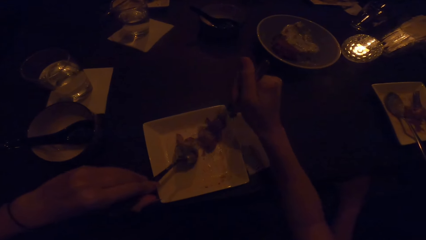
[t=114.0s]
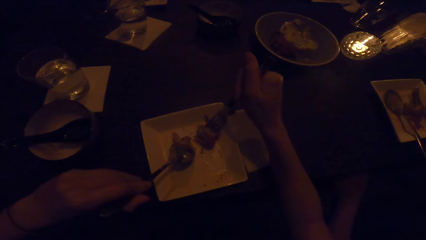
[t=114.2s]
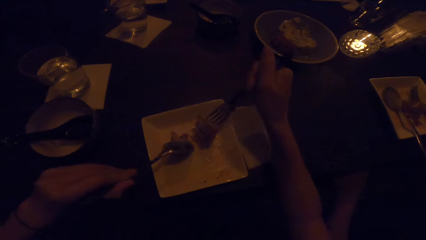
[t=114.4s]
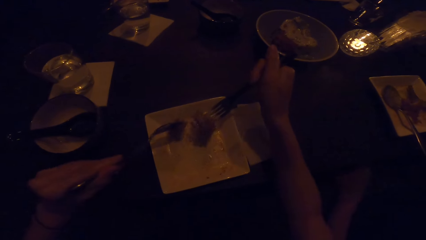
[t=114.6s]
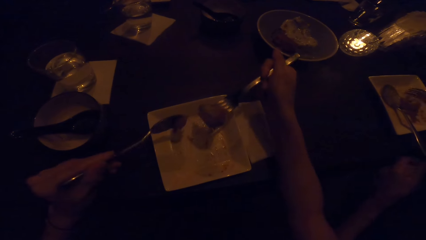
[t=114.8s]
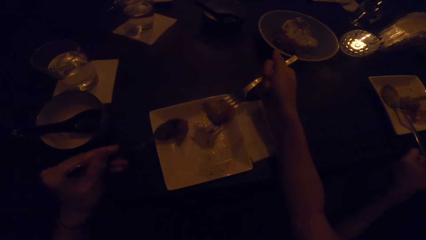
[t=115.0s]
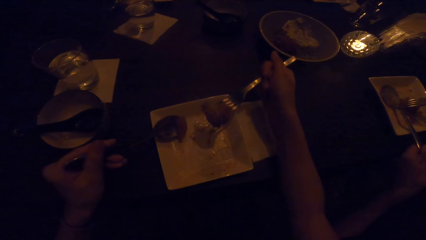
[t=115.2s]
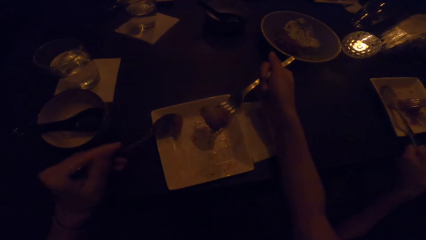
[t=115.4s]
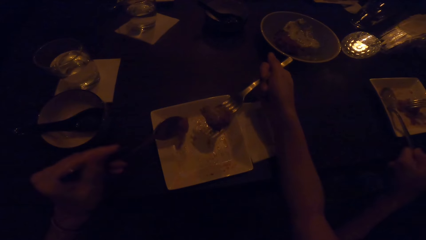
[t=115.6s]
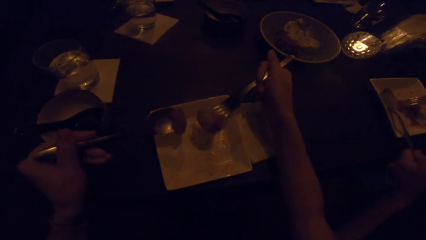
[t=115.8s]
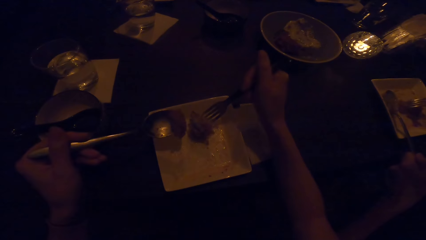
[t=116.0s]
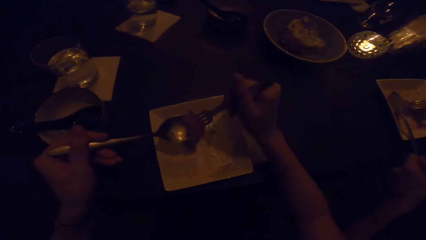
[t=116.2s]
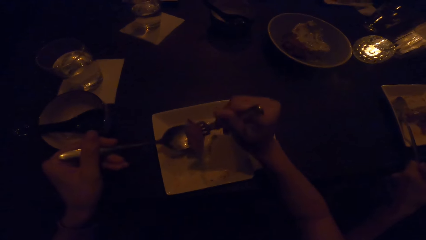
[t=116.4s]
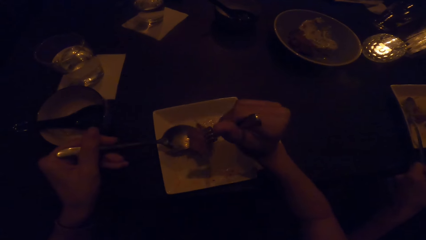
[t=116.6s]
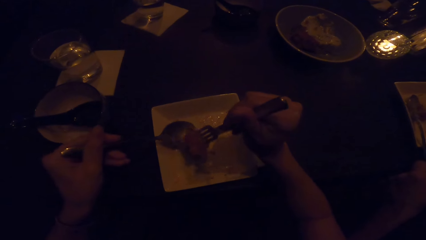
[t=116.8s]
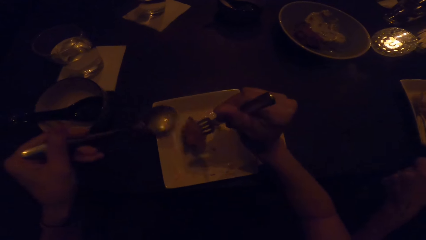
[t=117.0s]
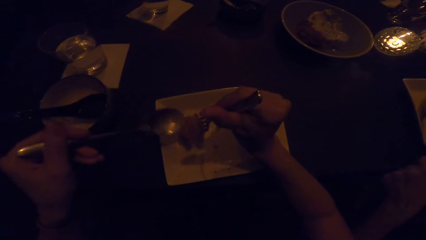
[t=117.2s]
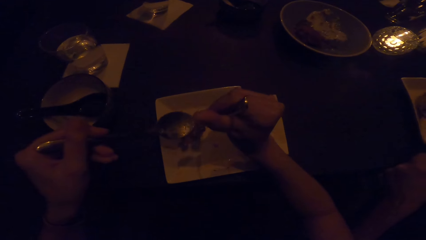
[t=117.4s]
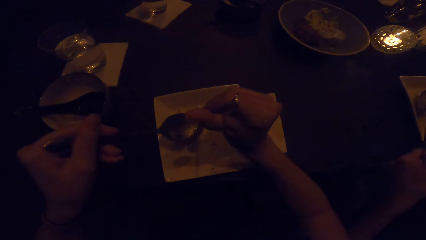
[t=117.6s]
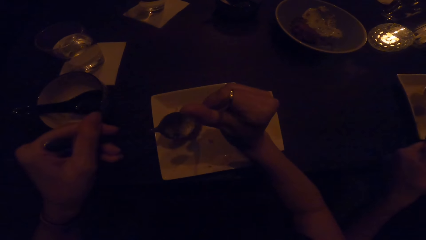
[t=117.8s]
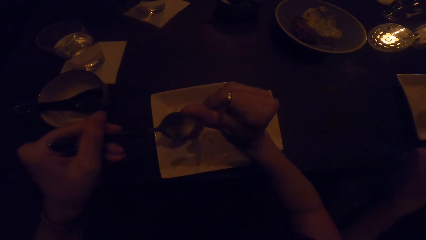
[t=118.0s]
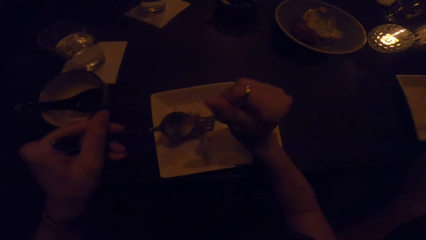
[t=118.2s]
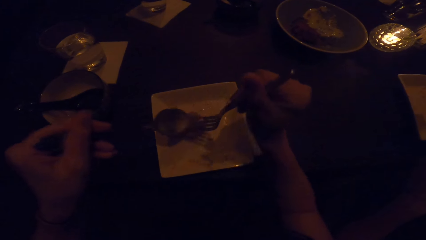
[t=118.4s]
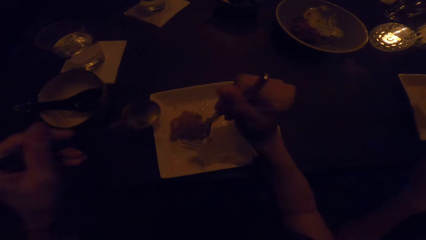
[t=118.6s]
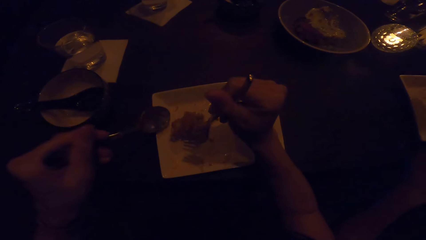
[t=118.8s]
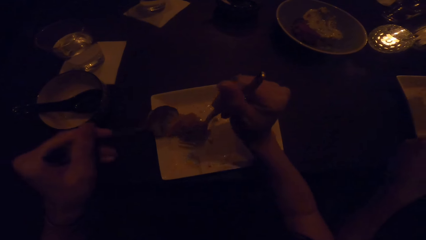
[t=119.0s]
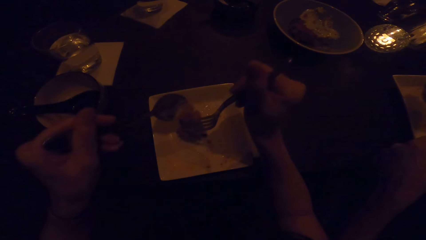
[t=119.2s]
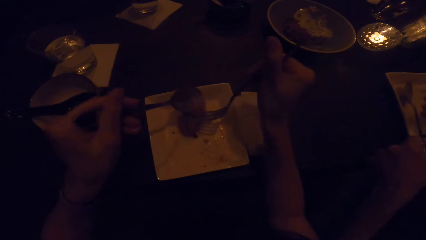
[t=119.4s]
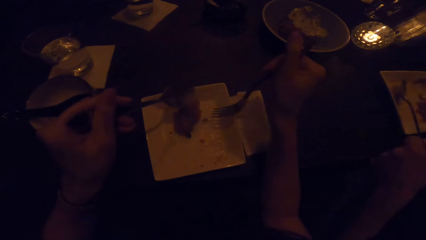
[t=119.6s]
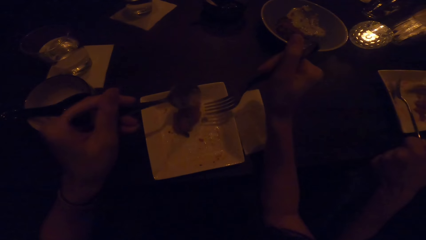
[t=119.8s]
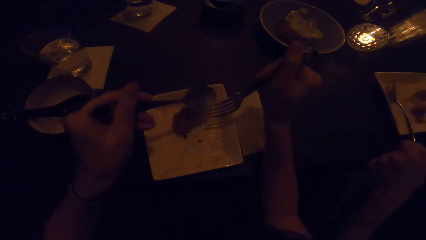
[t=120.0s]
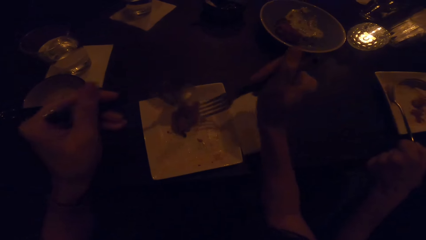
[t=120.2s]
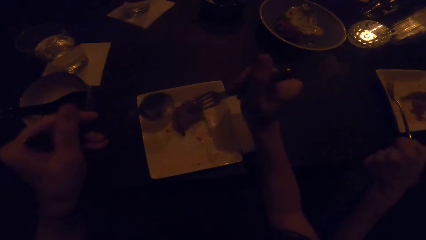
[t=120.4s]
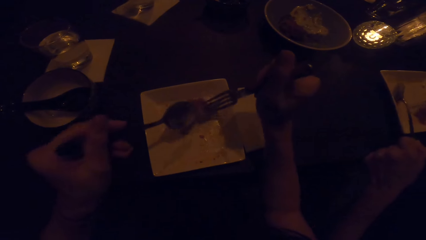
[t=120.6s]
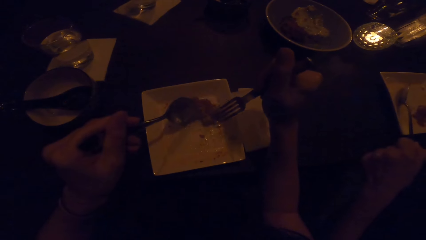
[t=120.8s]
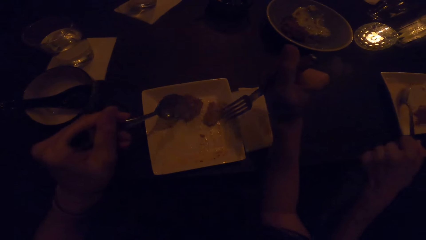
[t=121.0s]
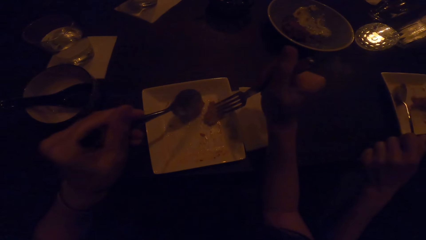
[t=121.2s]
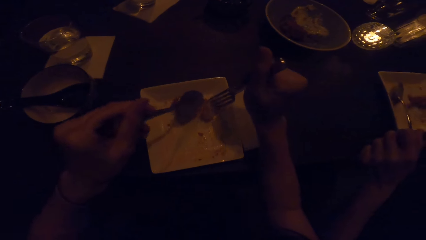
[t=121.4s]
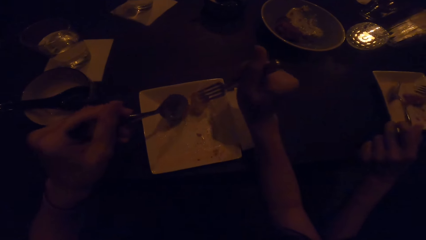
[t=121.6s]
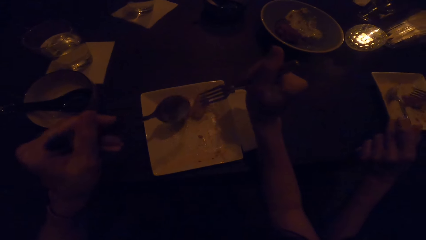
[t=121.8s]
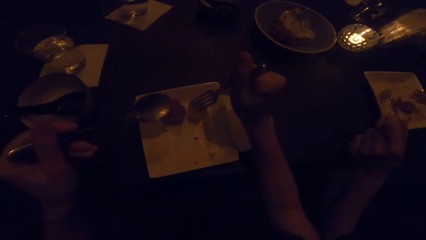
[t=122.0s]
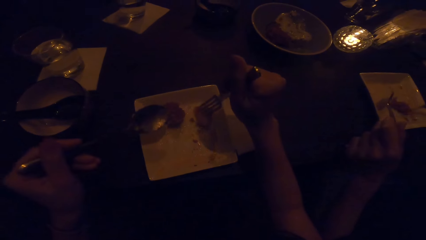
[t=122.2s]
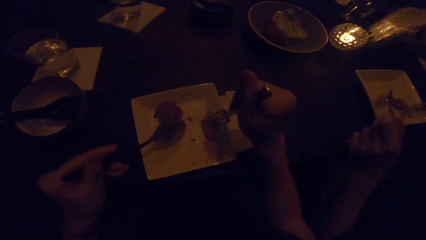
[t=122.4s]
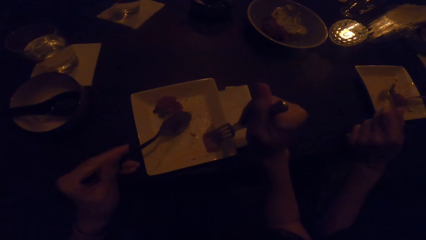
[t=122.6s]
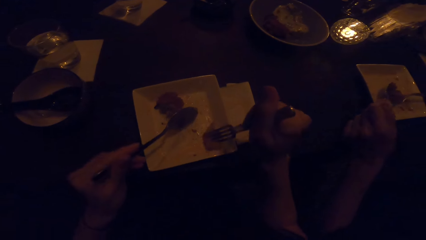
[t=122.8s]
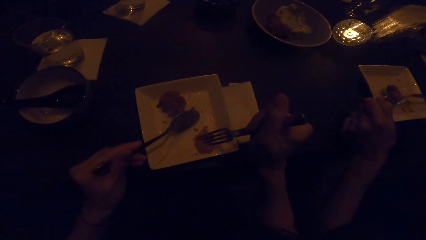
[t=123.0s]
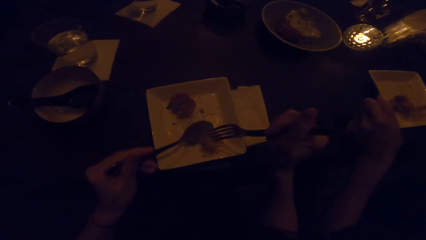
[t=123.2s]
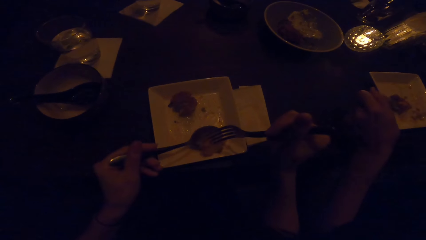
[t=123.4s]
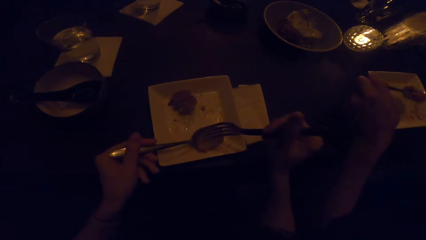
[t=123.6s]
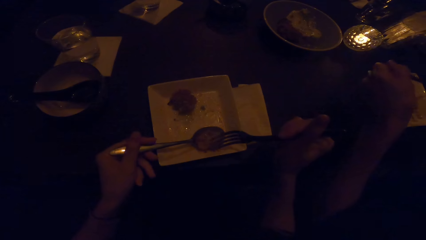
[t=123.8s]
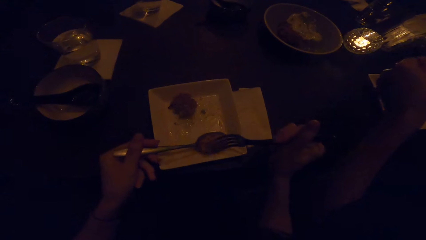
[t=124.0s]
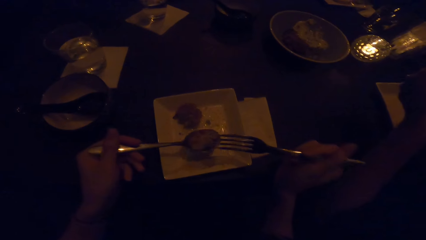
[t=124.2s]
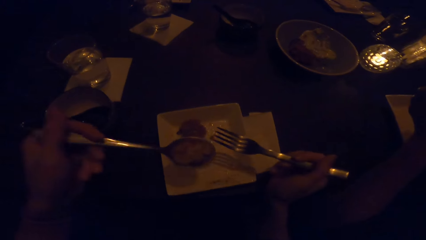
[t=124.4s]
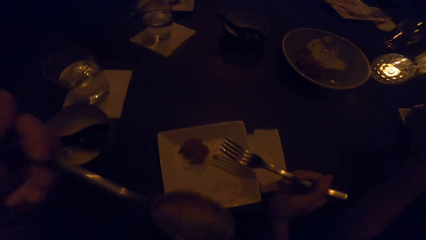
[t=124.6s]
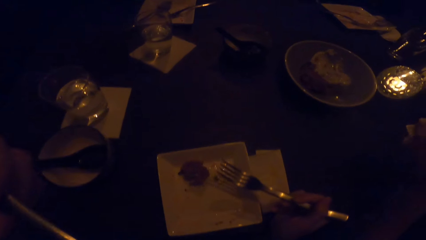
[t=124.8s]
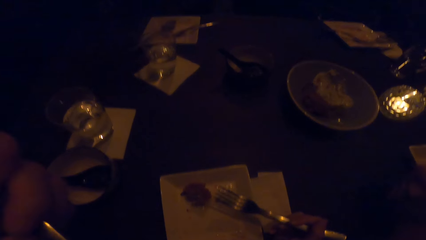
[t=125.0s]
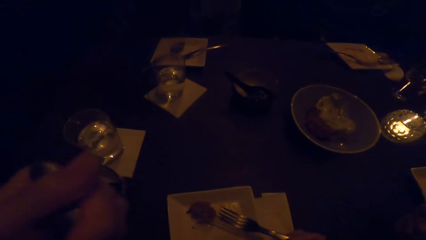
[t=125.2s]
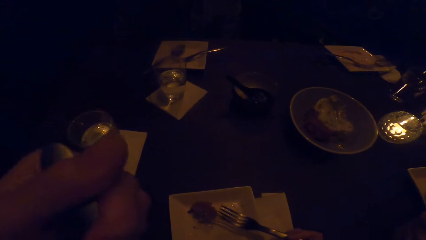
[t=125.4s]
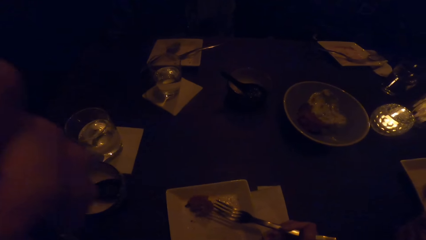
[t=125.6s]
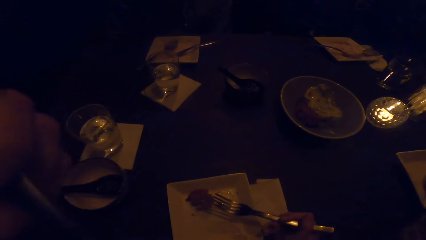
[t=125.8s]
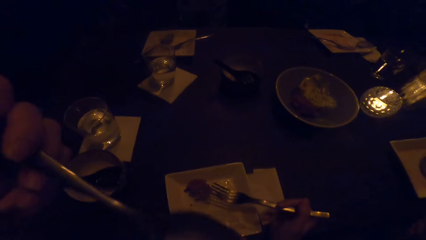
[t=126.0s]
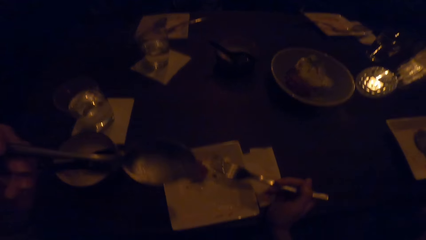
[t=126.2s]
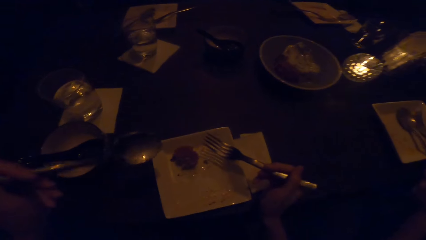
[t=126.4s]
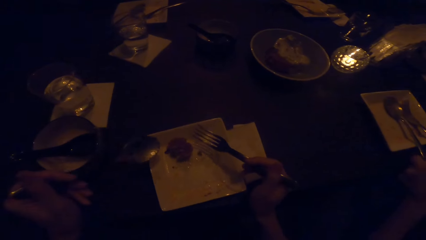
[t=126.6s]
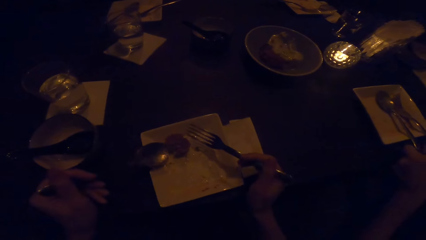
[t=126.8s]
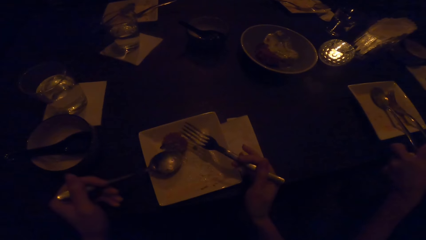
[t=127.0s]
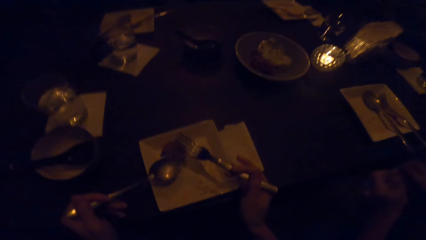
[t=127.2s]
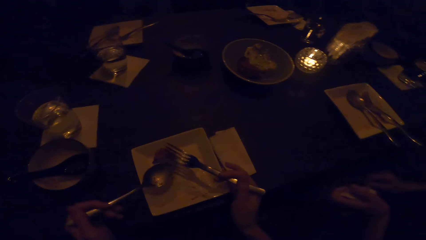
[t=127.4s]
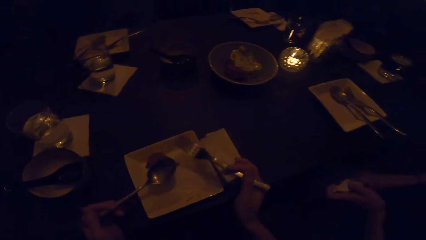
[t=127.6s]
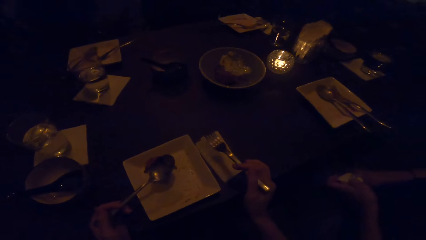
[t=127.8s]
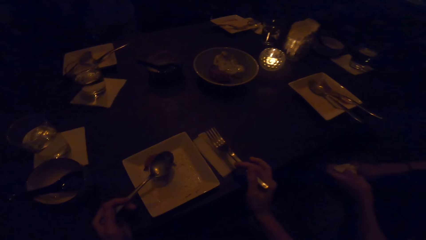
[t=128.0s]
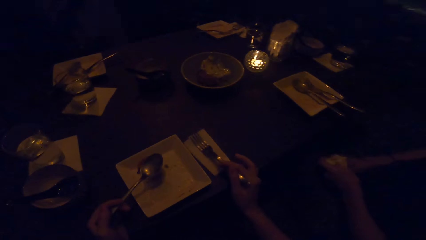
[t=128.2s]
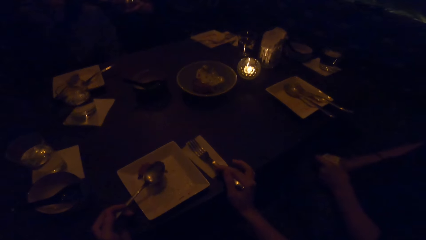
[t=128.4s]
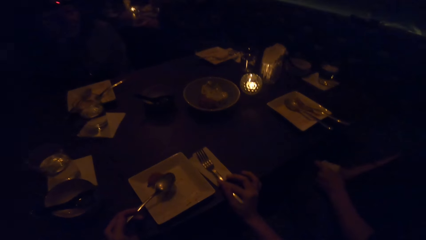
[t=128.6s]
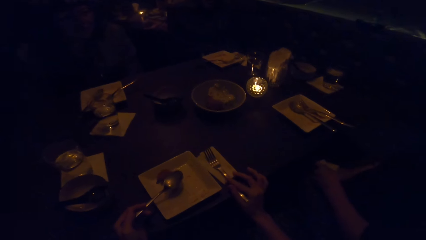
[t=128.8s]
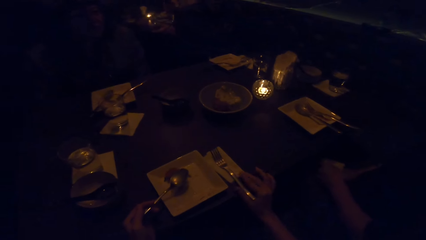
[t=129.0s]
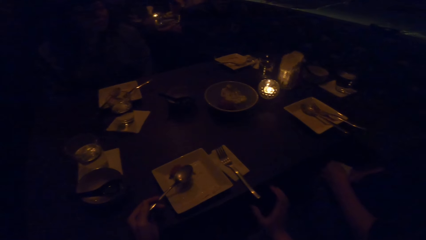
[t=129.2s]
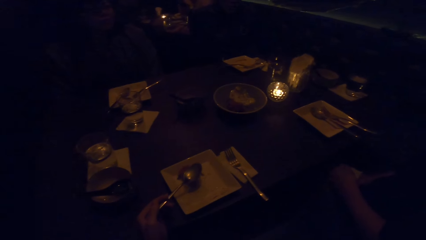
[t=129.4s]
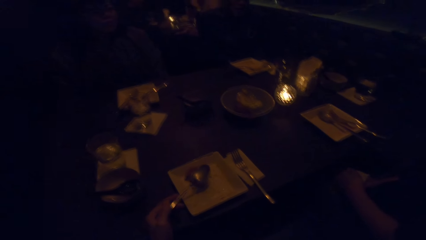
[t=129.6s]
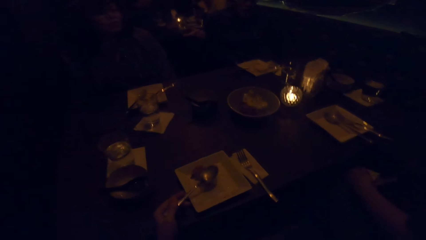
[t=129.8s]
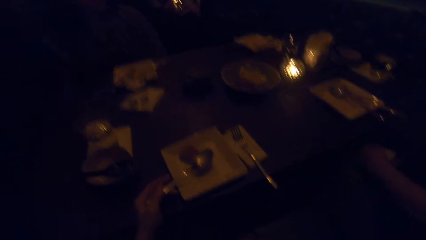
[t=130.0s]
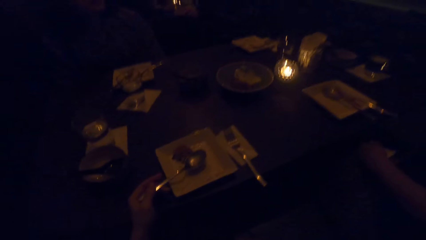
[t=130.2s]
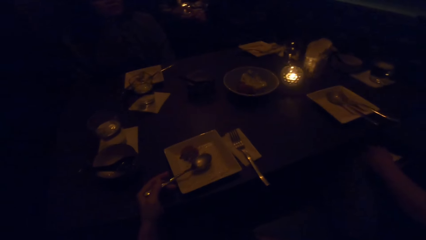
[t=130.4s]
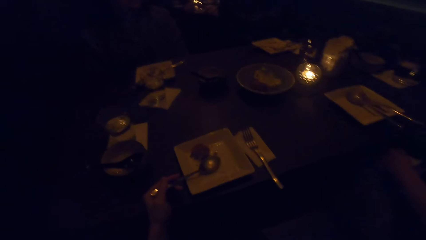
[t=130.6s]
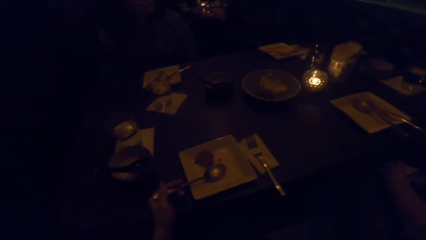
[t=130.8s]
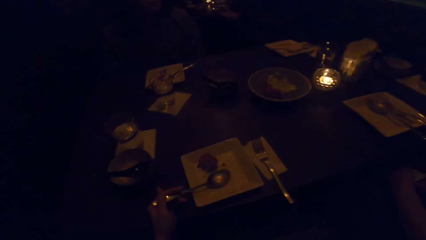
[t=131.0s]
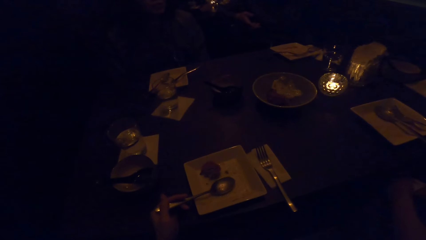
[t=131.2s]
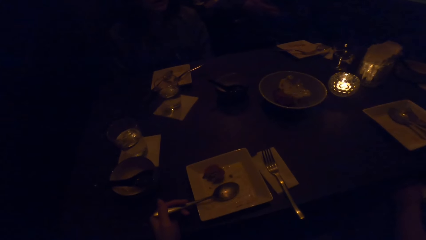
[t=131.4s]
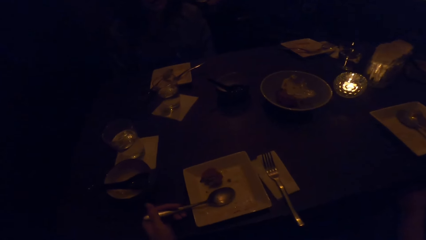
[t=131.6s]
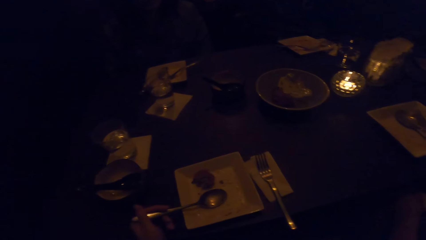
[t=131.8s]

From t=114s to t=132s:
The camera wearer divides the dessert in two with the spoon in her left hand. The woman takes the cutlery with her left hand and takes the cutlery with her right hand. The camera wearer moves the dessert on the spoon in the cutlery. She supports the dessert with the spoon. She puts the dessert on the plate. She uses the cutlery in her right hand on the dessert. She uses the spoon in her left hand on the dessert. The woman scrapes the plate with the cutlery in her right hand. The camera wearer puts dessert in the spoon in her left hand. The woman eats the dessert. The camera wearer eats the dessert. The woman drops the cutlery in her right hand on the plate and drops the cutlery in her left hand on the plate. The camera wearer drops the cutlery on the napkin.
